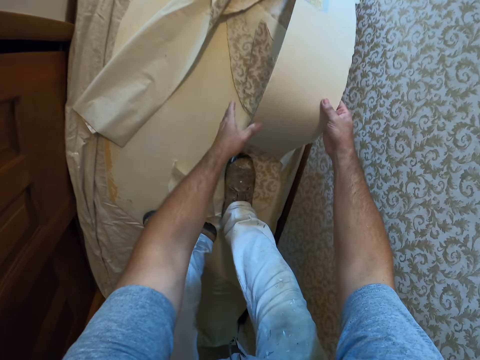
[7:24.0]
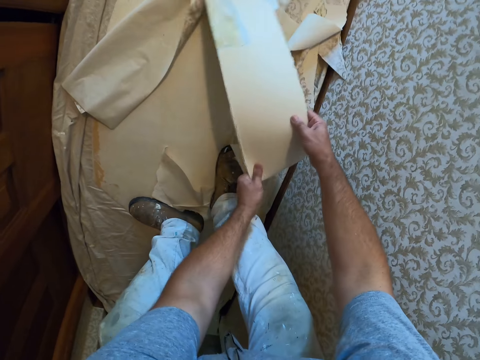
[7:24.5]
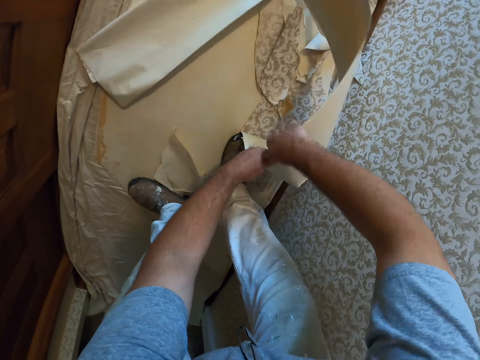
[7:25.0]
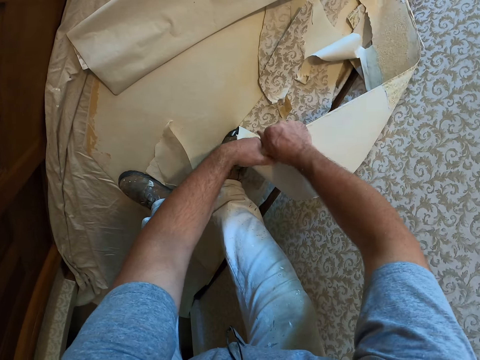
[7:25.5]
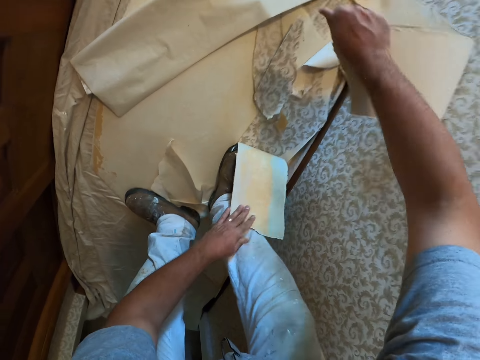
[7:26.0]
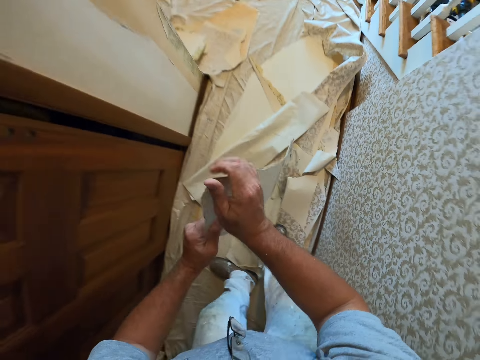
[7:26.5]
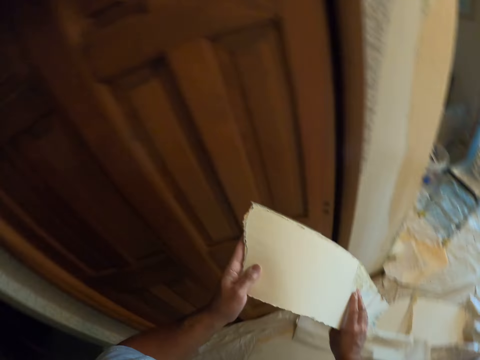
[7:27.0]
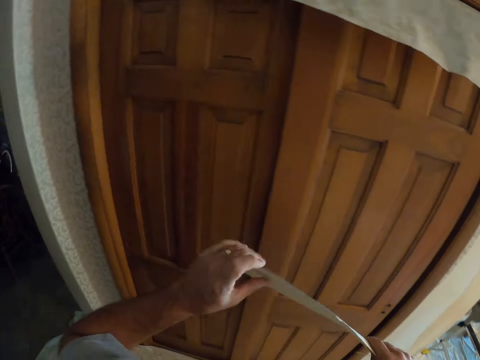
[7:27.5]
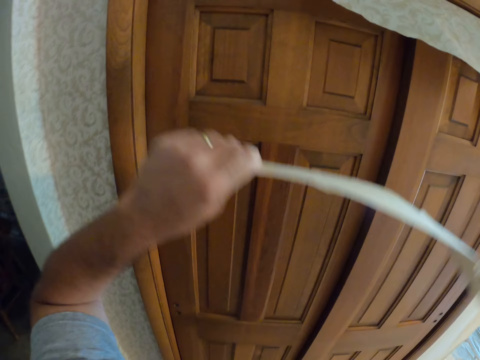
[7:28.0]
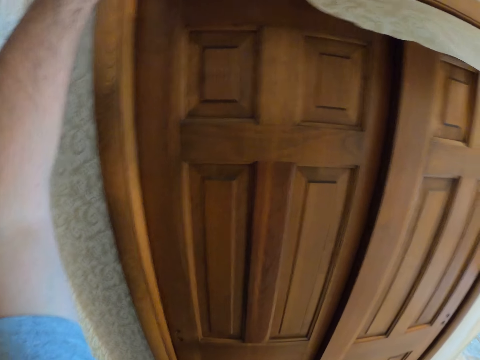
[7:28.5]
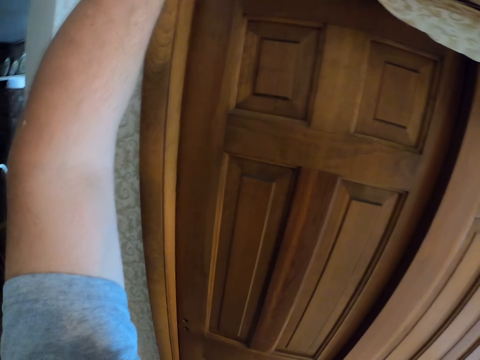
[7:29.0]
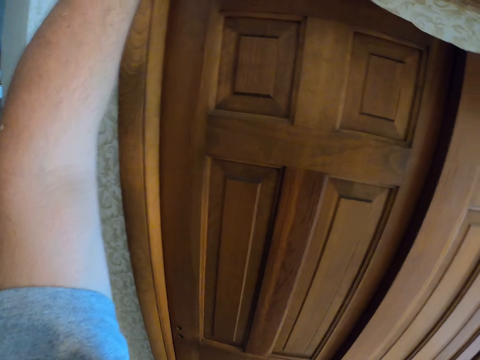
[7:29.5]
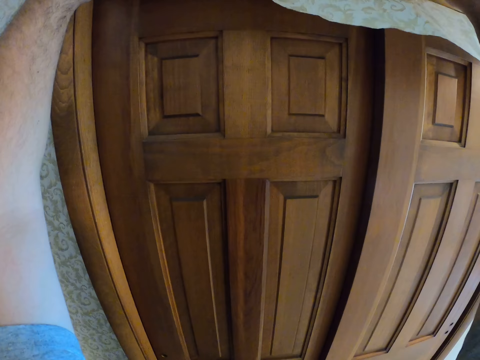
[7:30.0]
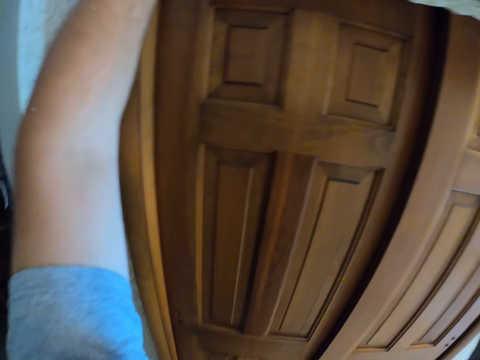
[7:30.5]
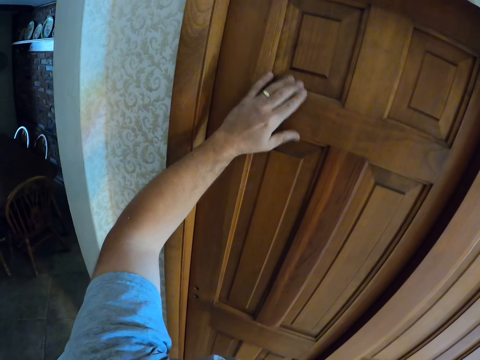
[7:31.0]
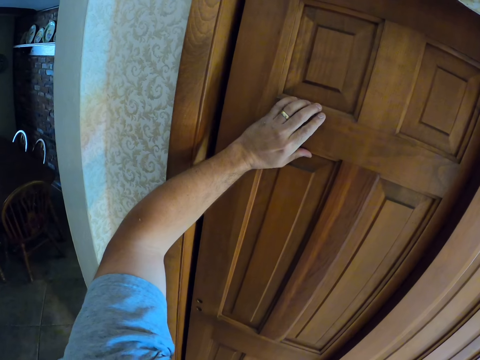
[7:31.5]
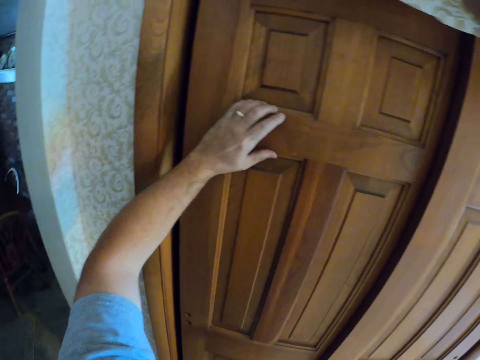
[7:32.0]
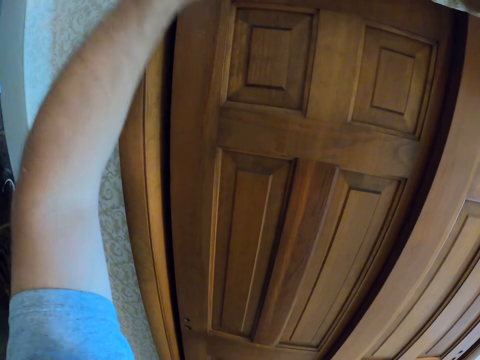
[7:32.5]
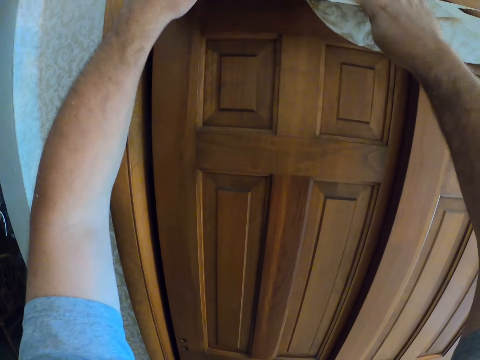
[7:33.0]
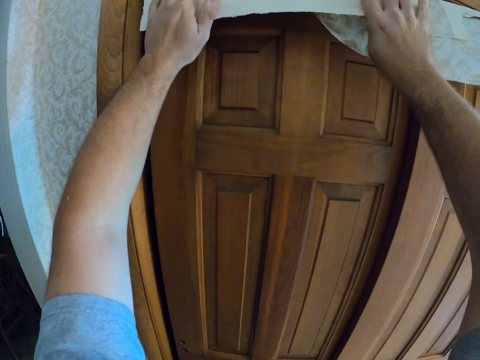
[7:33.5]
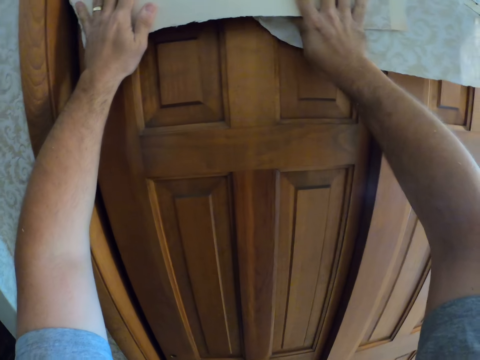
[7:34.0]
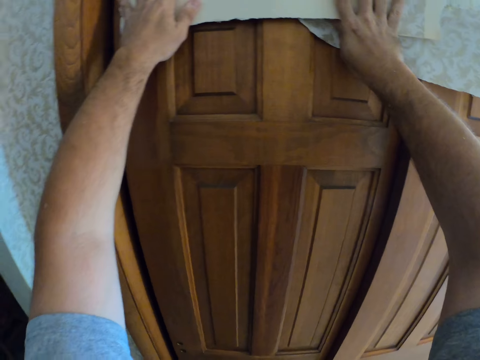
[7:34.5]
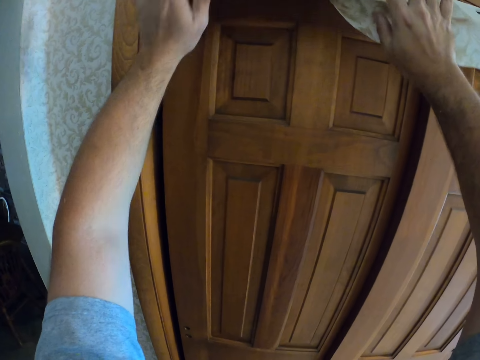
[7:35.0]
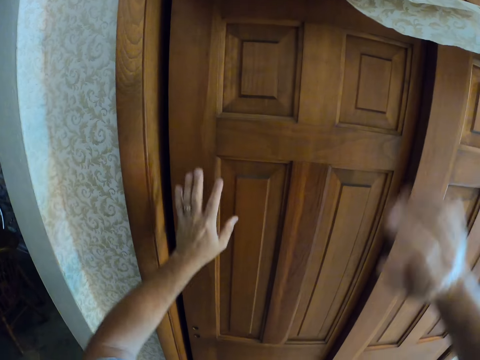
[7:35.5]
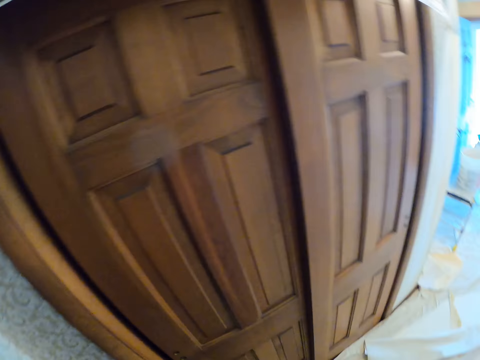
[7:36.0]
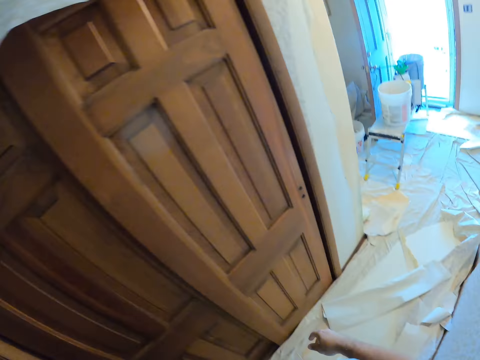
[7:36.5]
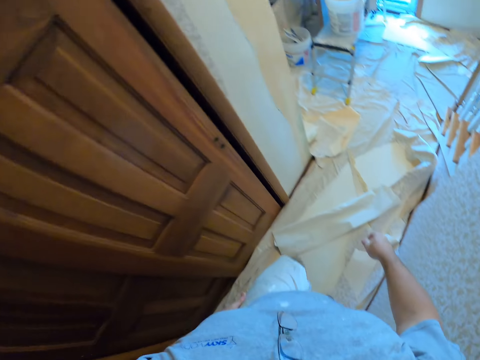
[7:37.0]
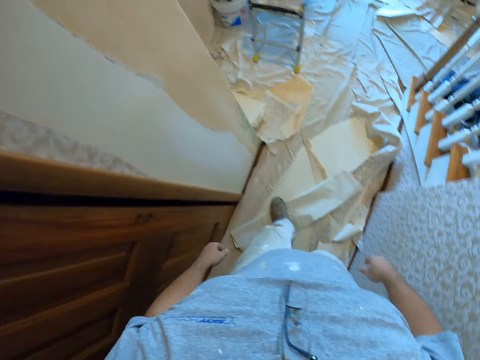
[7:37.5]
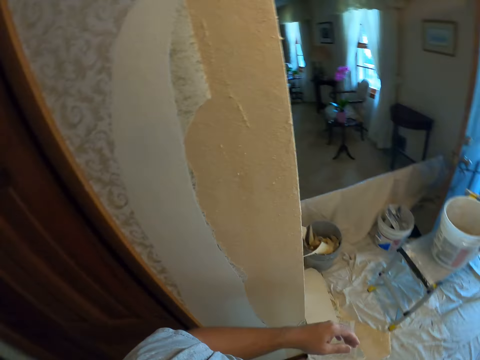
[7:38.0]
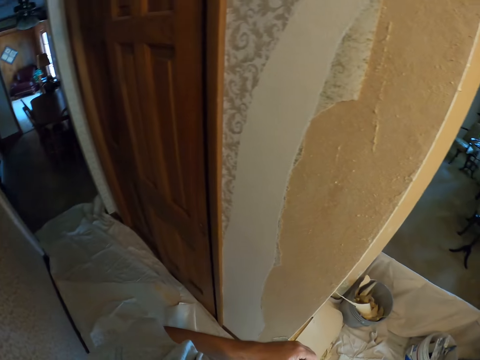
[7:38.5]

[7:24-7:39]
The camera wearer picks up a piece of wallpaper from the floor. They tear the wallpaper on the floor into two with hands. They hang a half of the wallpaper between the door frame and the door. They pick up a piece of wallpaper from the floor. They open the door a little with hands. They adjust the wallpaper between the door frame and the door. They walk around a room.

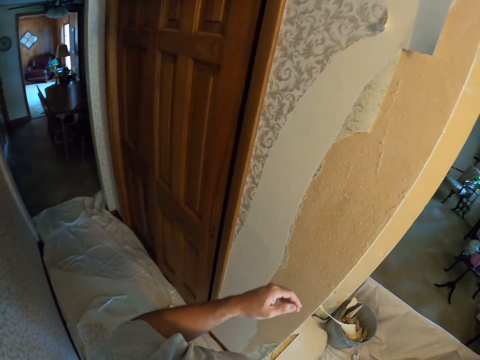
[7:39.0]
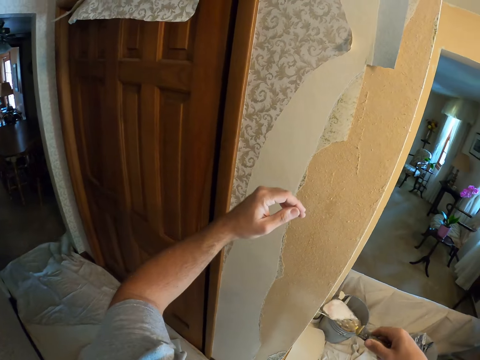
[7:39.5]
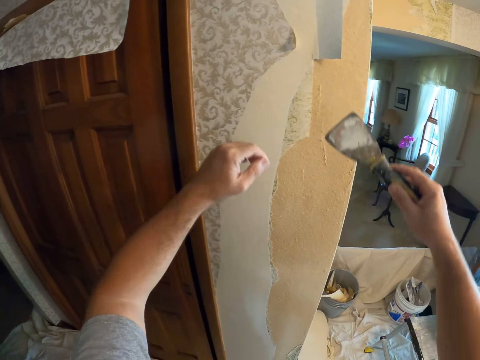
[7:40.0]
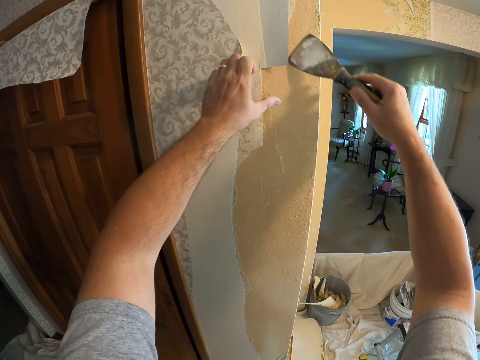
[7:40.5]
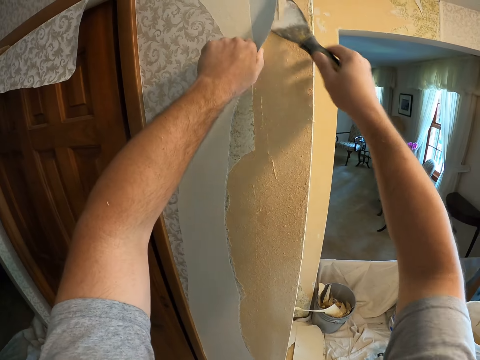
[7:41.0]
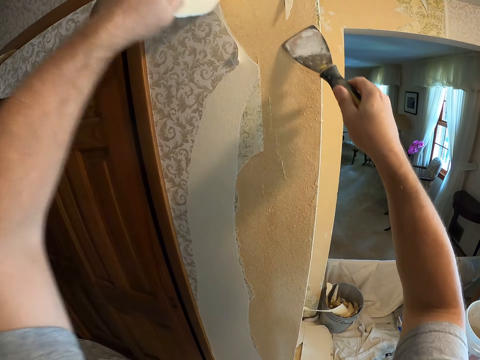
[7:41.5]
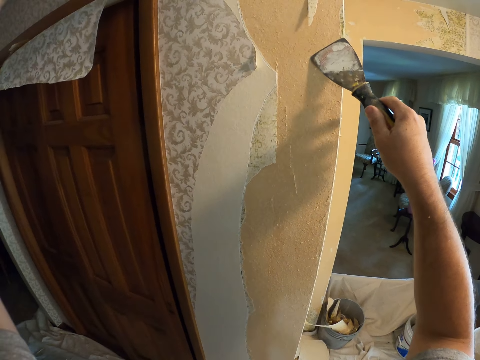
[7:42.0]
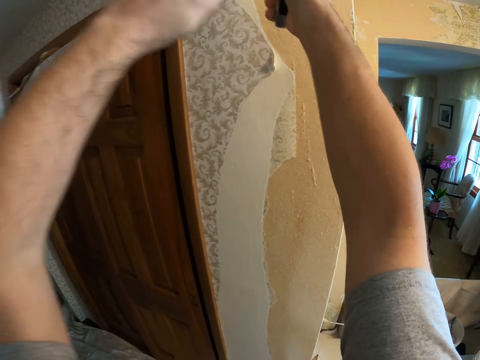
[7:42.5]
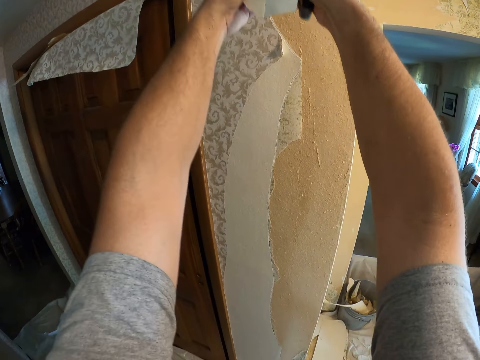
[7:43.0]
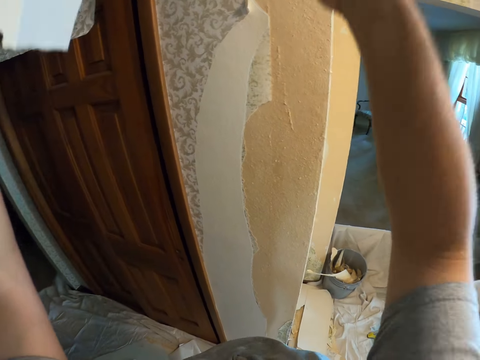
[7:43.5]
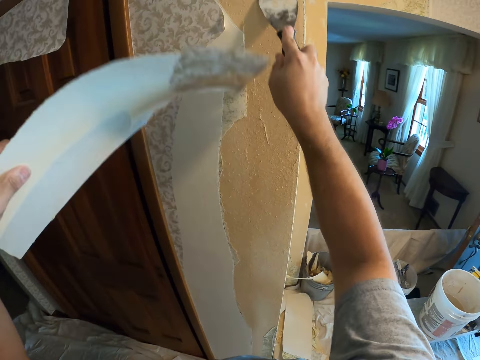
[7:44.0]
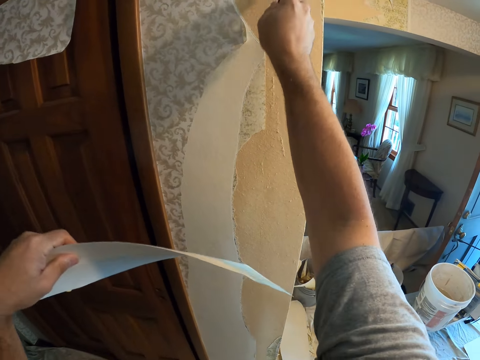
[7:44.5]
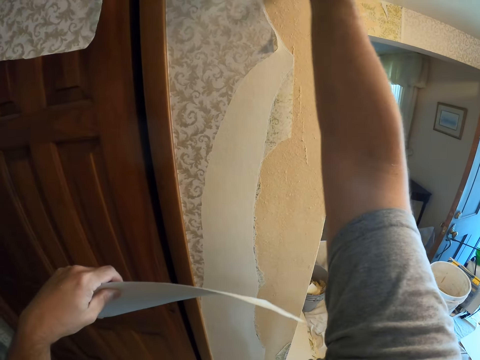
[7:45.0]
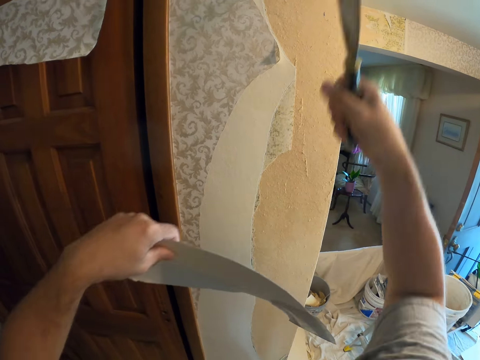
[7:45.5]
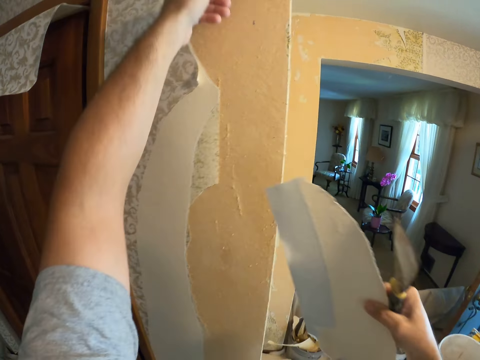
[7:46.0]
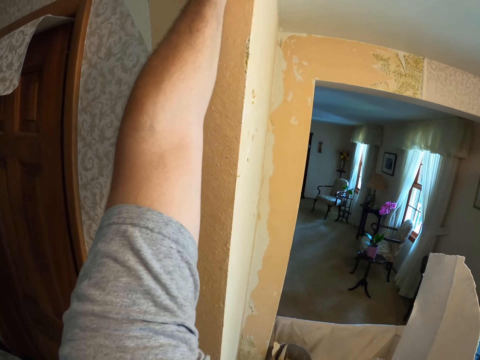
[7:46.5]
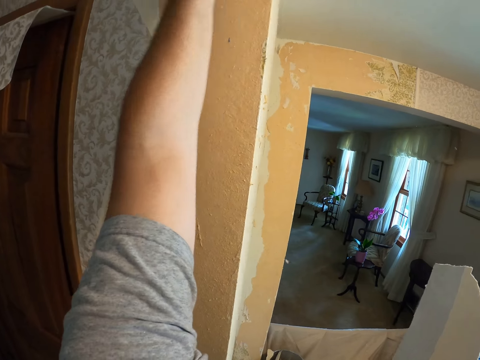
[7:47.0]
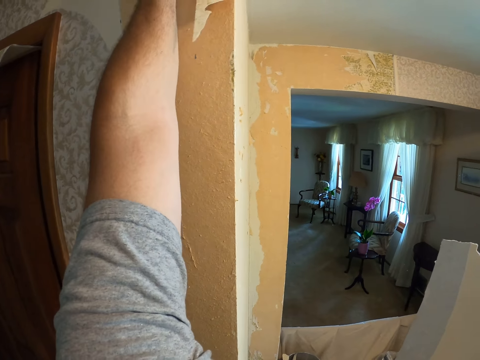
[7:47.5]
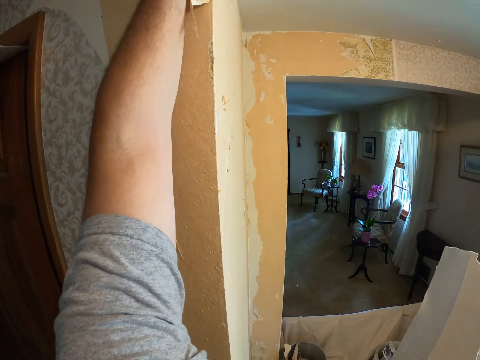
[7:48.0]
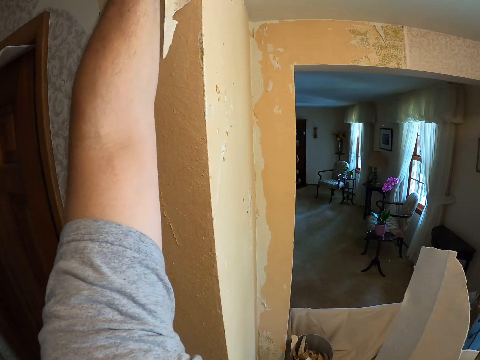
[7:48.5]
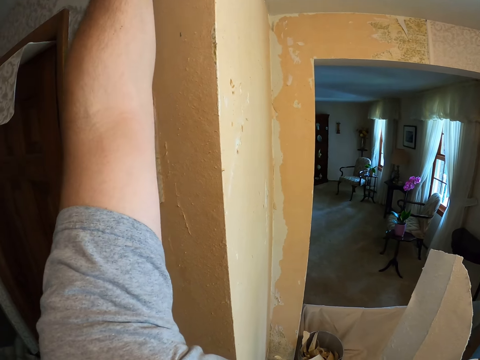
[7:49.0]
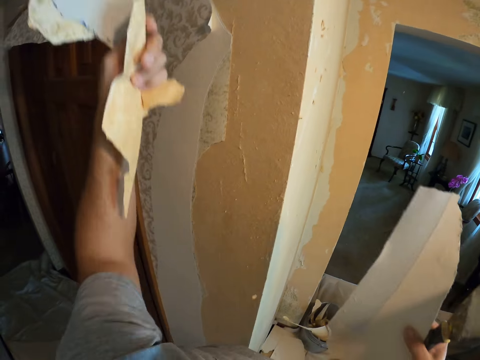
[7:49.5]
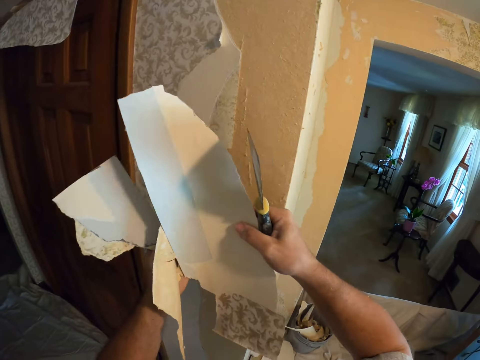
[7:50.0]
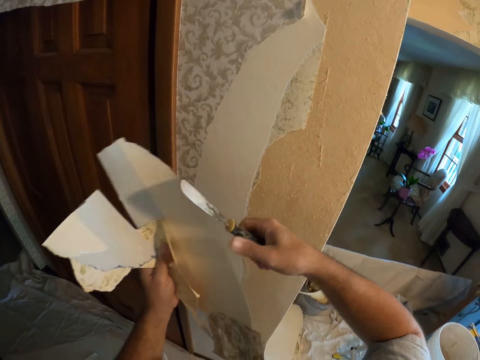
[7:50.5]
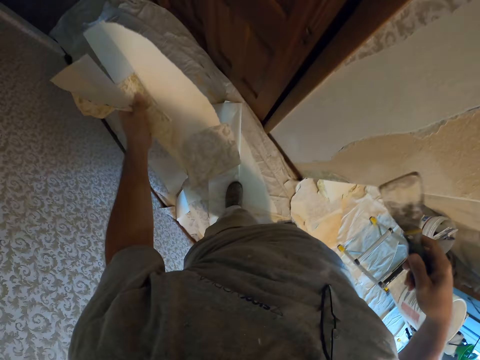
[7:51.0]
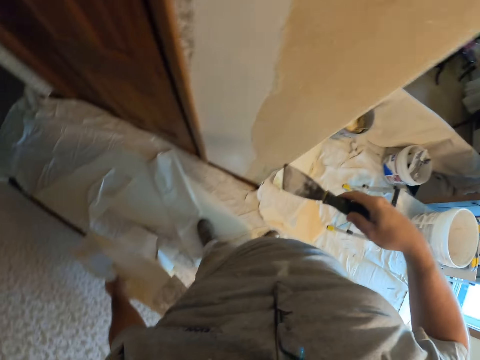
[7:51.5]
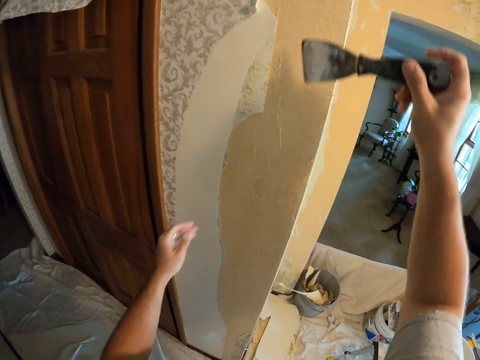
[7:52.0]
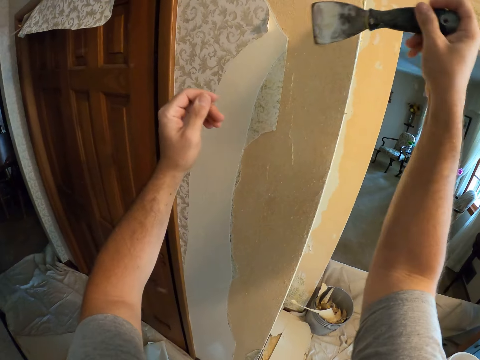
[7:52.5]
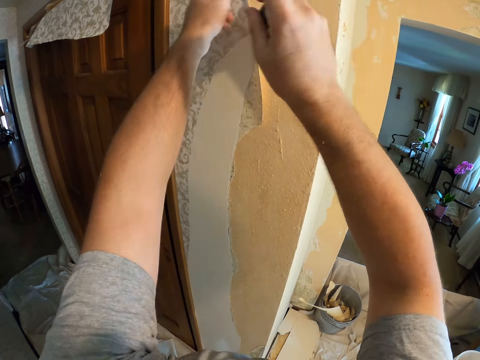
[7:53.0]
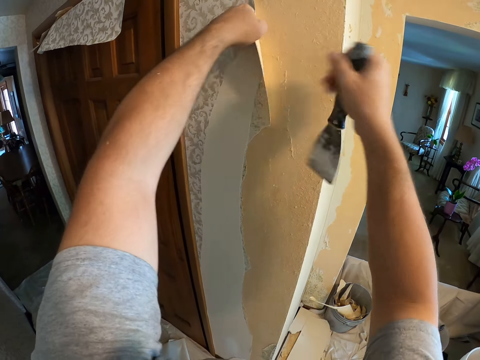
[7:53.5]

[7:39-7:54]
The camera wearer scrapes a piece of wallpaper from a wall with a putty knife. They peel a piece of wallpaper from the wall with a hand. They scrape a piece of wallpaper from the wall with the putty knife. They peel a piece of wallpaper from the wall with a hand. They put down pieces of wallpaper on the floor. They scrape a piece of wallpaper from the wall with the putty knife.
